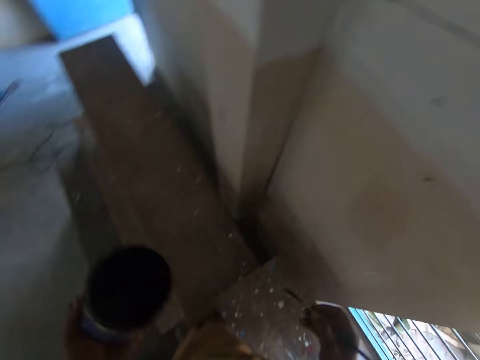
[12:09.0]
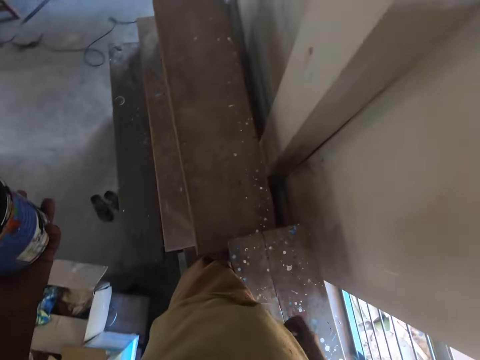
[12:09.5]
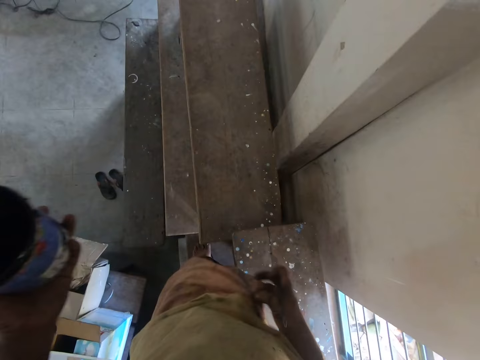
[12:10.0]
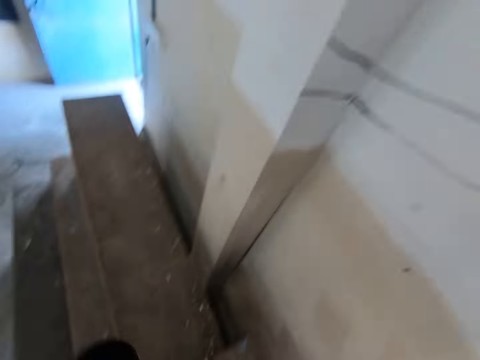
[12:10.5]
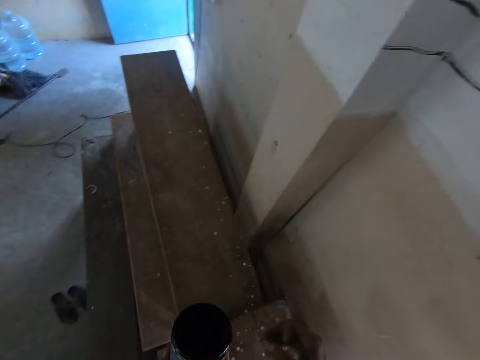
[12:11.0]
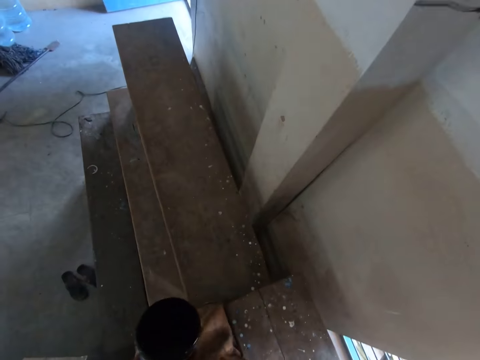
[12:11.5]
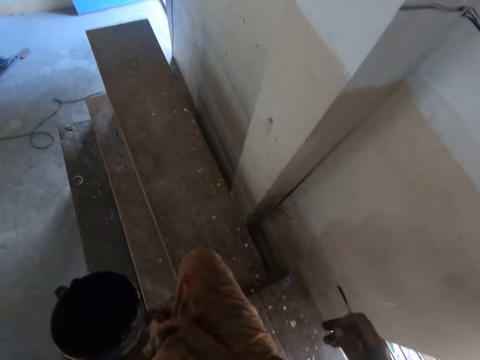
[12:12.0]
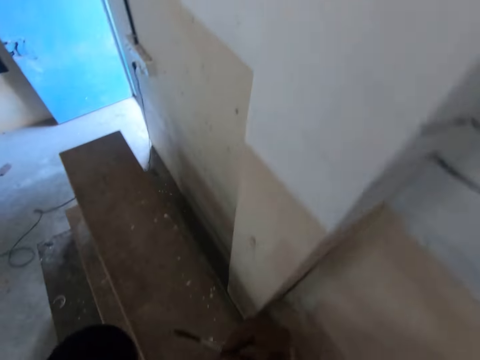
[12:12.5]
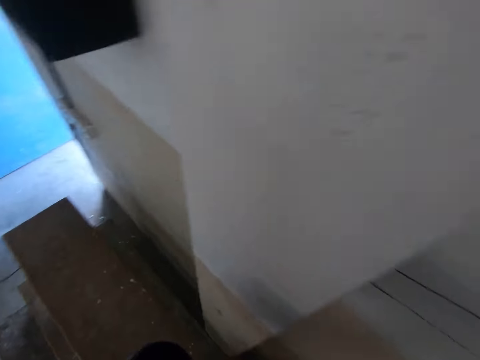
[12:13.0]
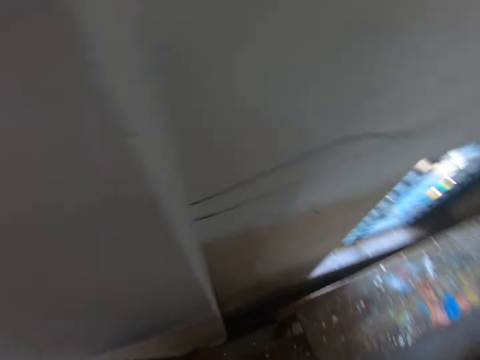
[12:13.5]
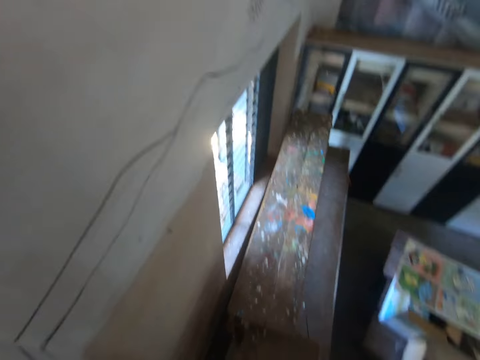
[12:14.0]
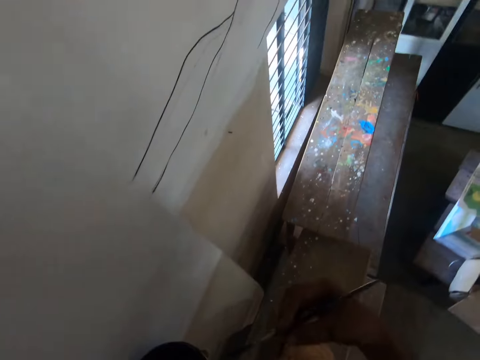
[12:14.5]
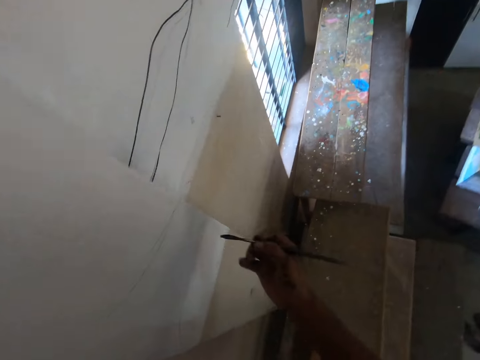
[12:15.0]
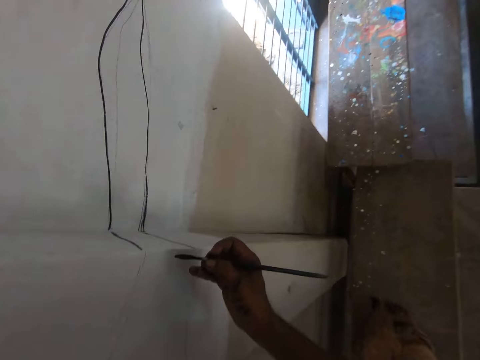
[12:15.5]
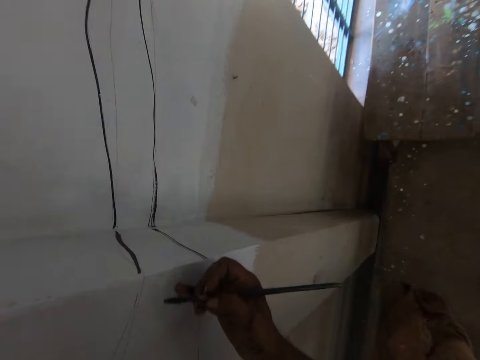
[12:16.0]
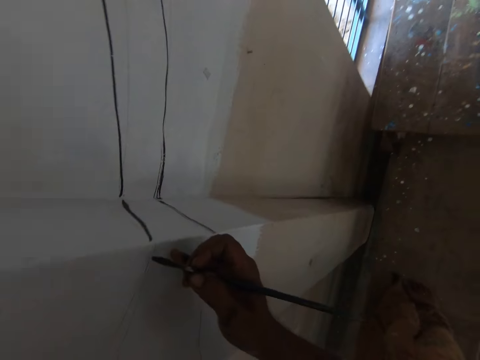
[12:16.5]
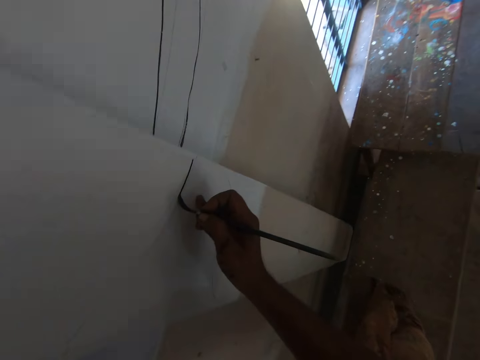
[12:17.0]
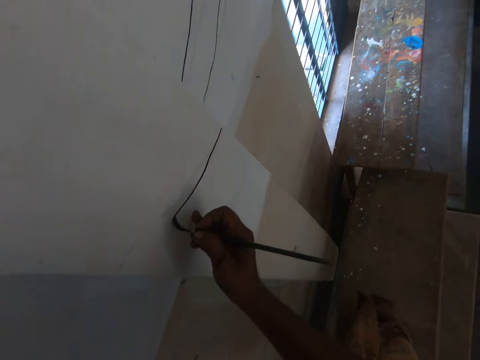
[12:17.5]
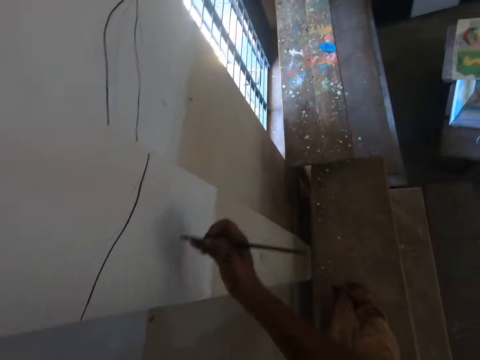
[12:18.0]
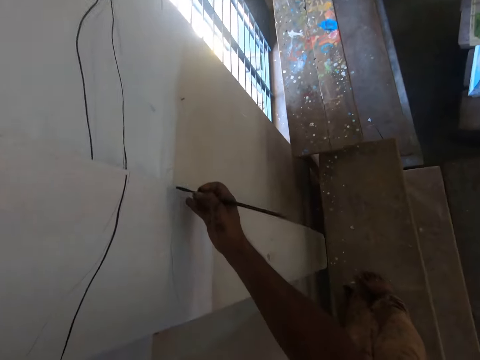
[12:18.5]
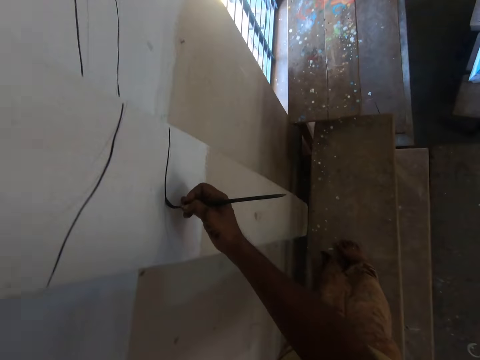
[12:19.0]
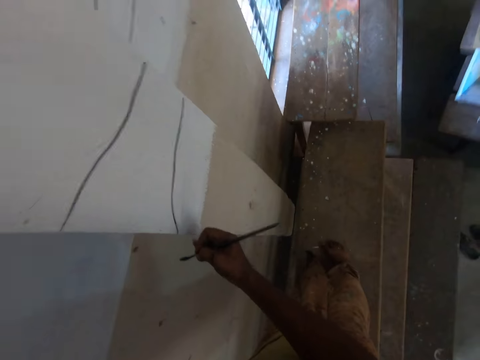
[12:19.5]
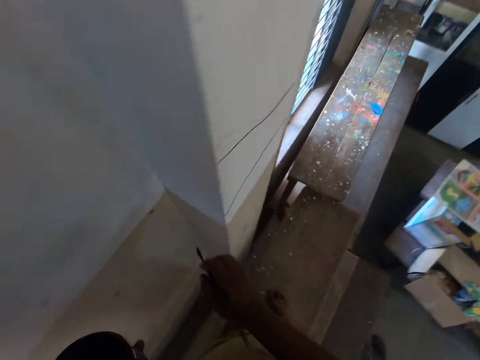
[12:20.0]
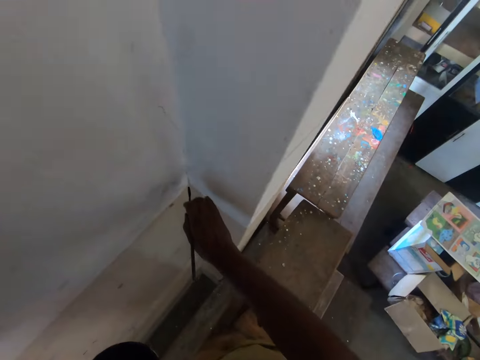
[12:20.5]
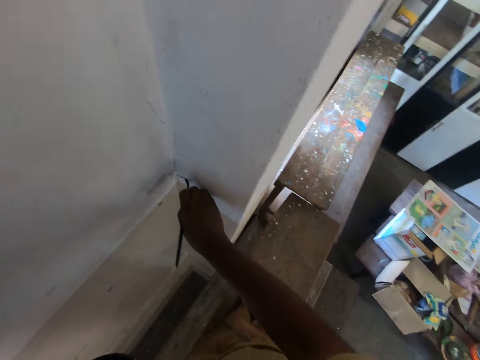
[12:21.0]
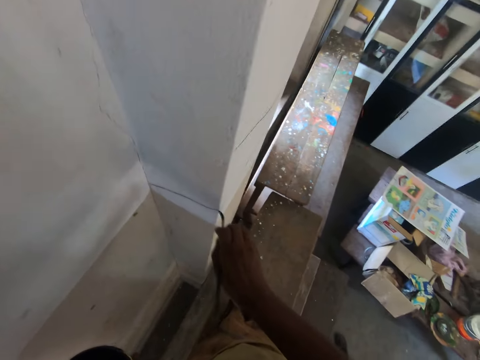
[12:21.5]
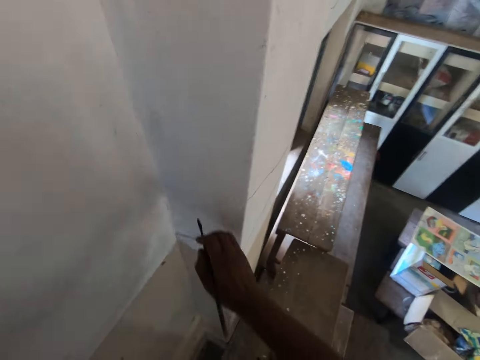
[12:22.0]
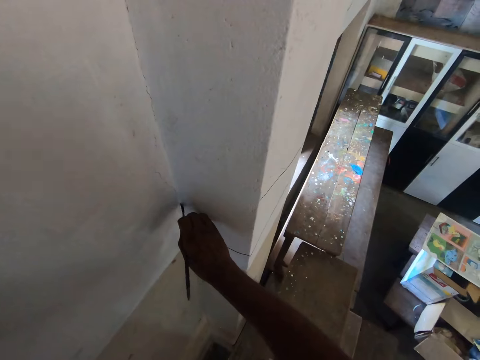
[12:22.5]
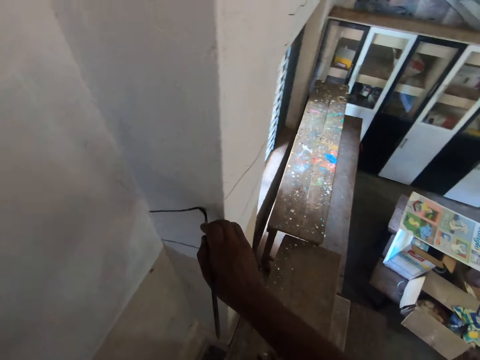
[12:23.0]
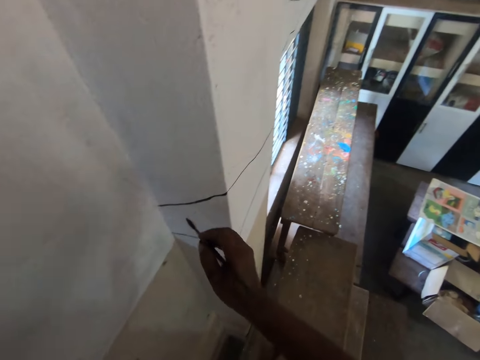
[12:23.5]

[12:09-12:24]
The camera wearer looks around. They walk on the ladder. They draw an art with the paint brush.

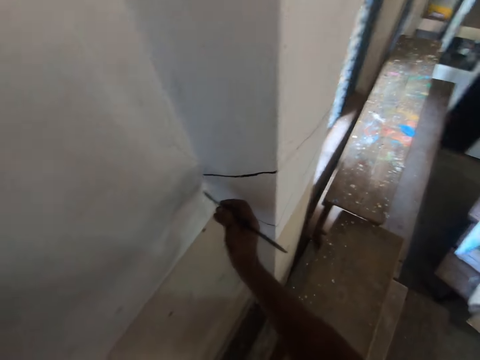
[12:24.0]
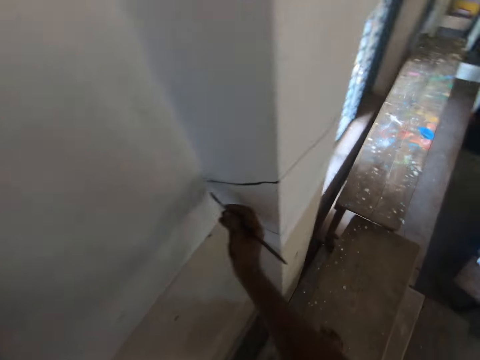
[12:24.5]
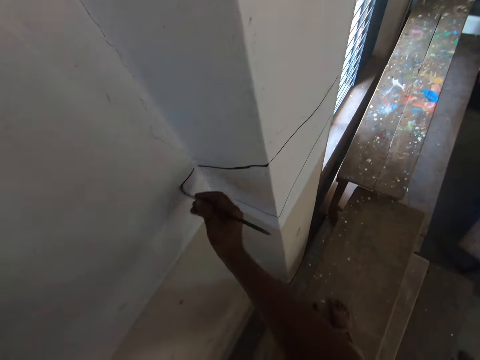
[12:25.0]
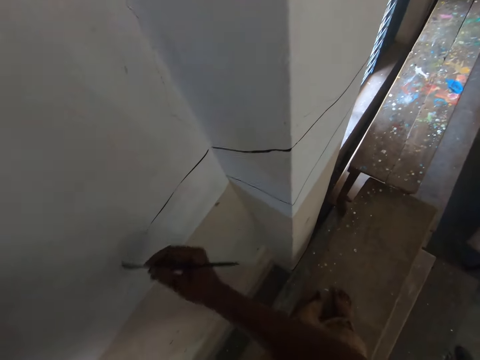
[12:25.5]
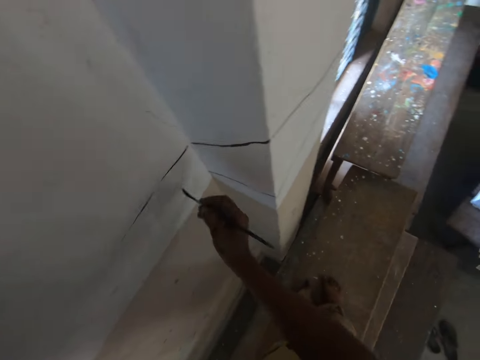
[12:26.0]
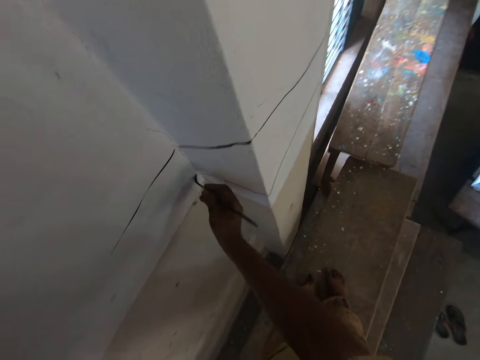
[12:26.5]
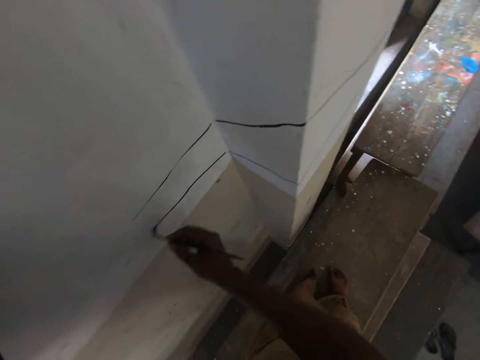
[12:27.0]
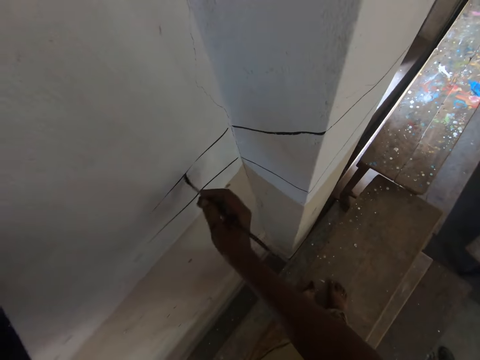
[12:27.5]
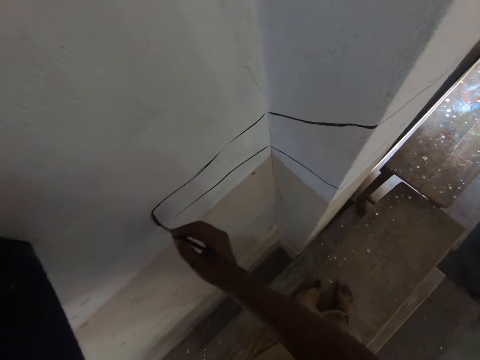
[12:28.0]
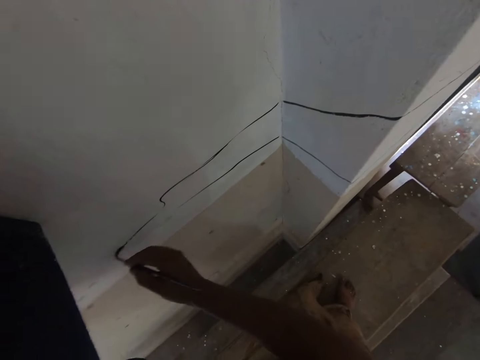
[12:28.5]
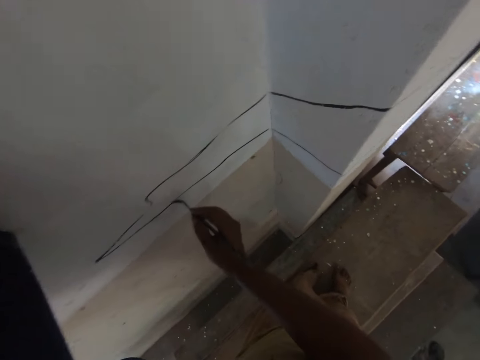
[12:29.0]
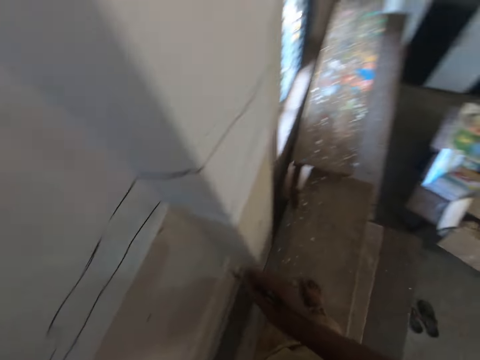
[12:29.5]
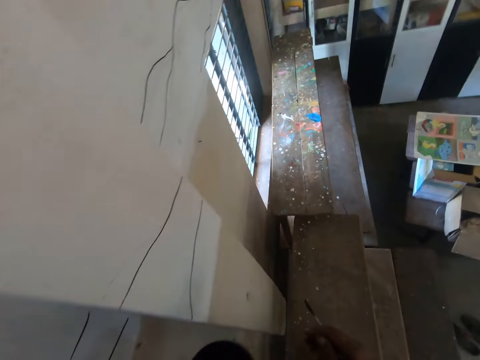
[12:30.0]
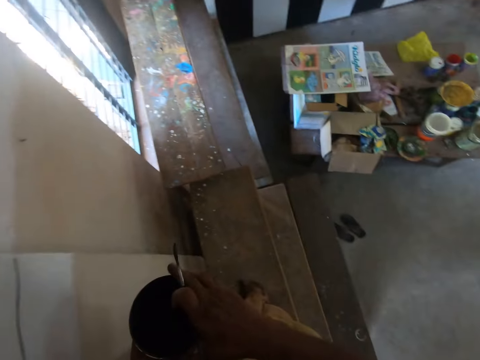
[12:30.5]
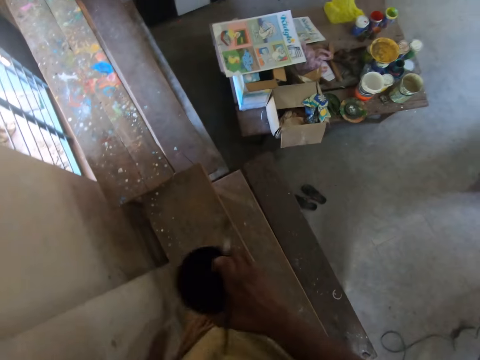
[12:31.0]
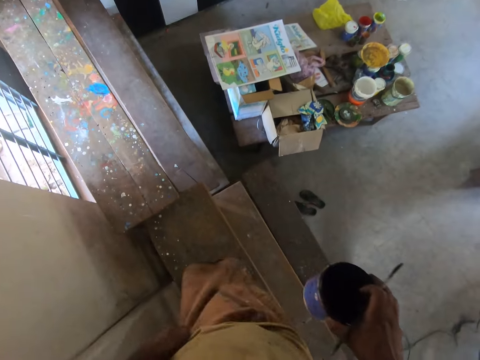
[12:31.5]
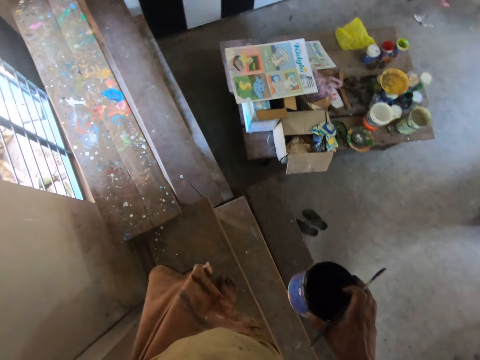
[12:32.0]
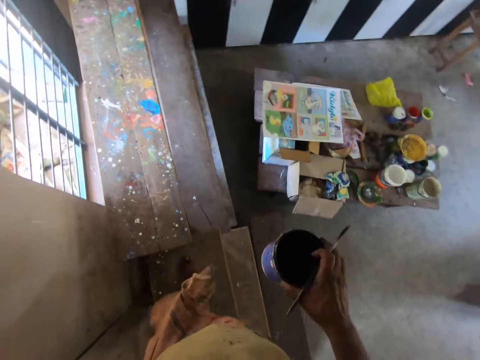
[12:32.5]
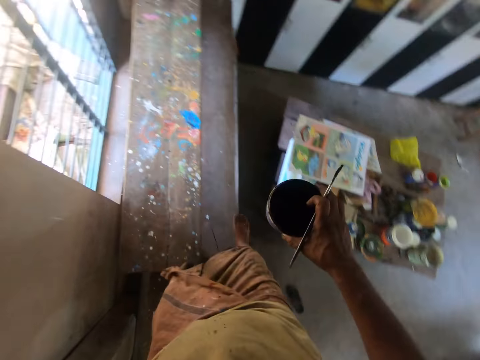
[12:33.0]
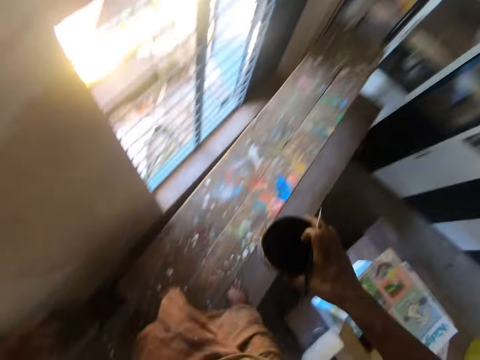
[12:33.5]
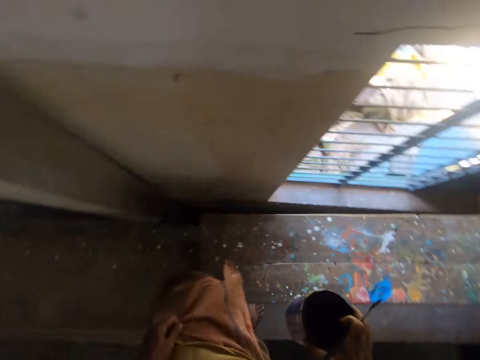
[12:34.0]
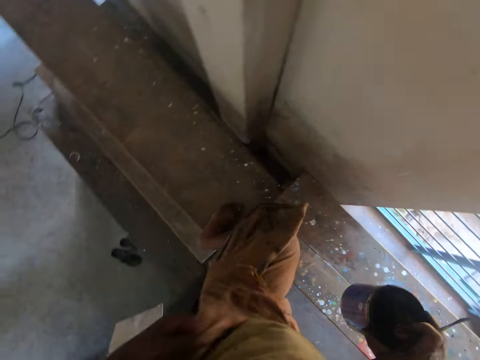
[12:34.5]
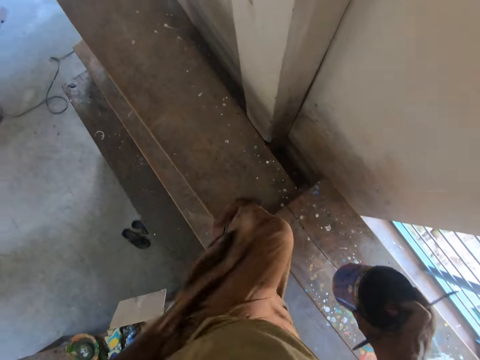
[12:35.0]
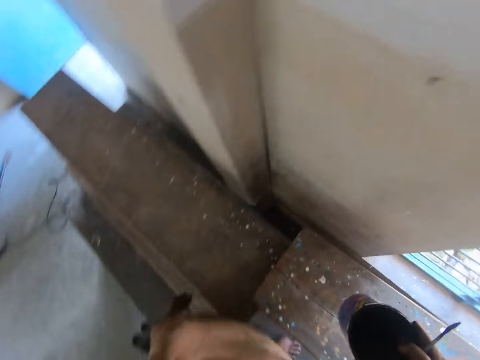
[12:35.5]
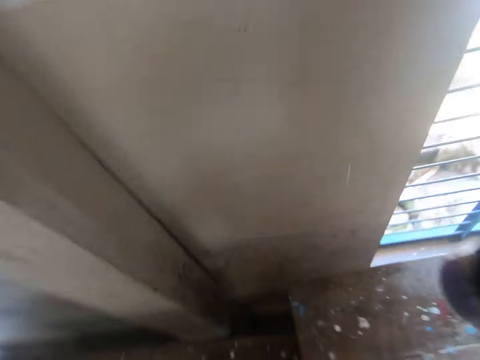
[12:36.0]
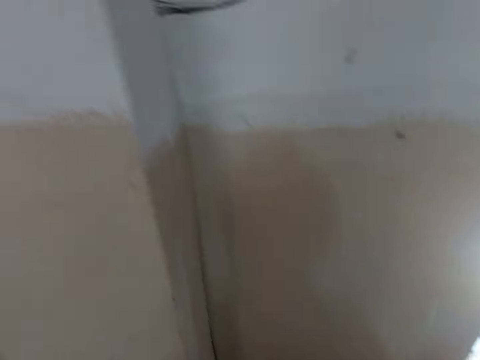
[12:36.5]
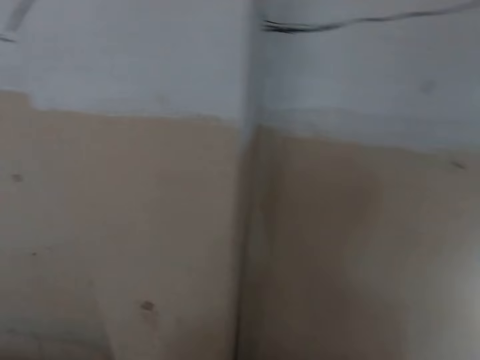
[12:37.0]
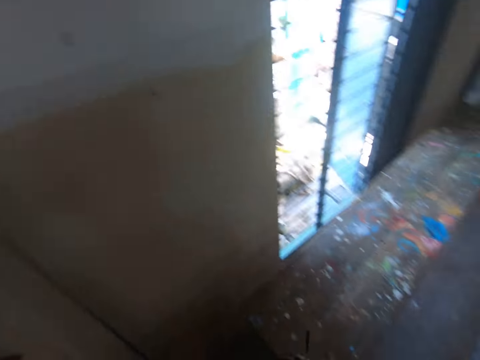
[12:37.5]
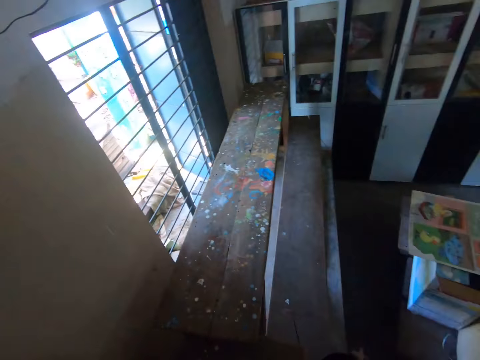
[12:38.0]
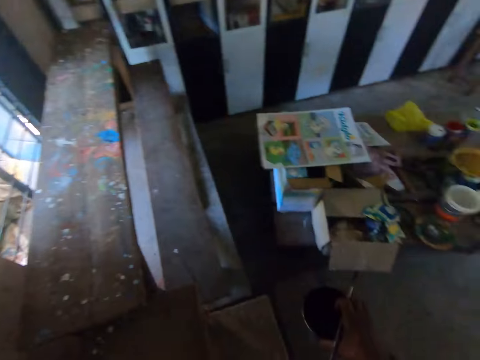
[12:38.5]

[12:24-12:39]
The camera wearer looks around. They walk down the ladder.
